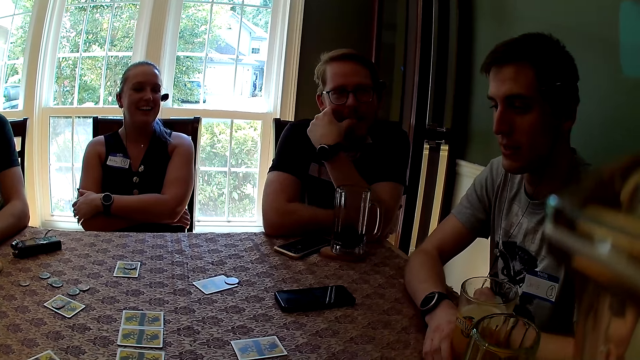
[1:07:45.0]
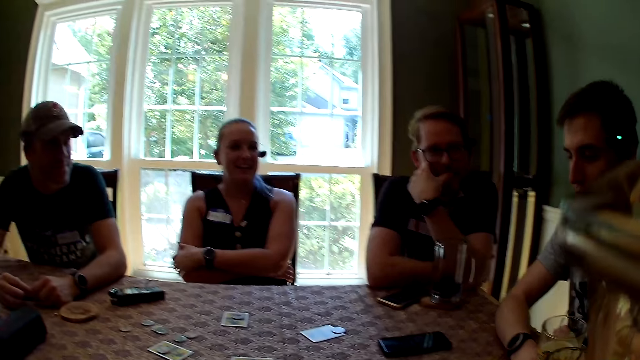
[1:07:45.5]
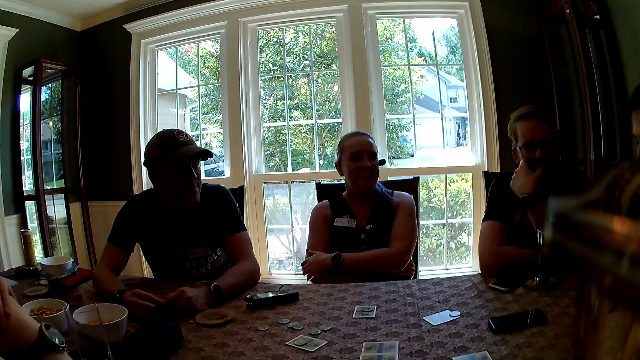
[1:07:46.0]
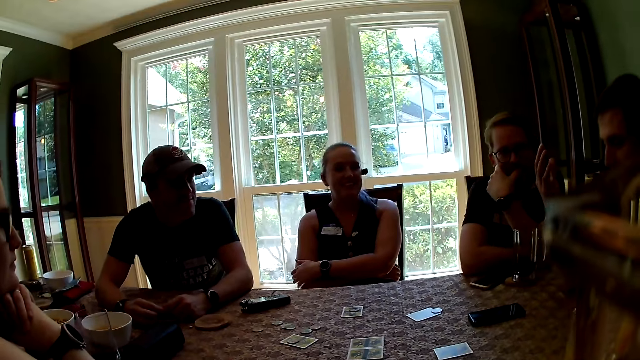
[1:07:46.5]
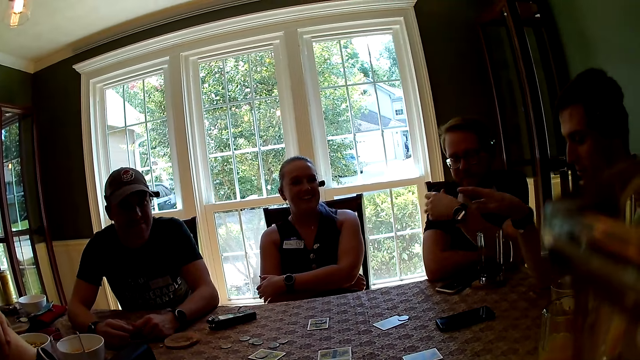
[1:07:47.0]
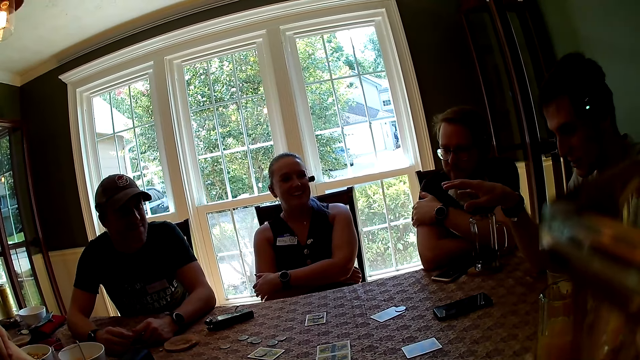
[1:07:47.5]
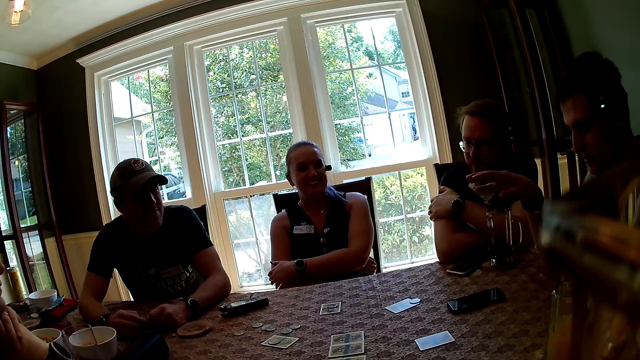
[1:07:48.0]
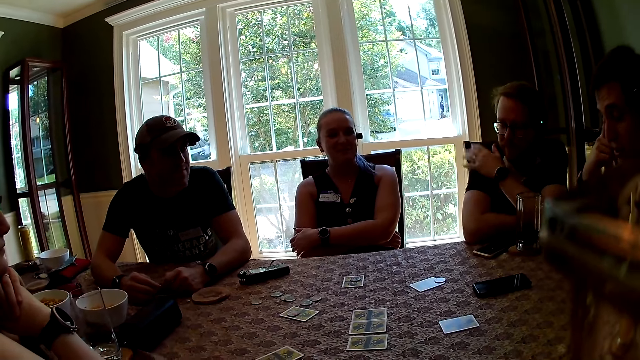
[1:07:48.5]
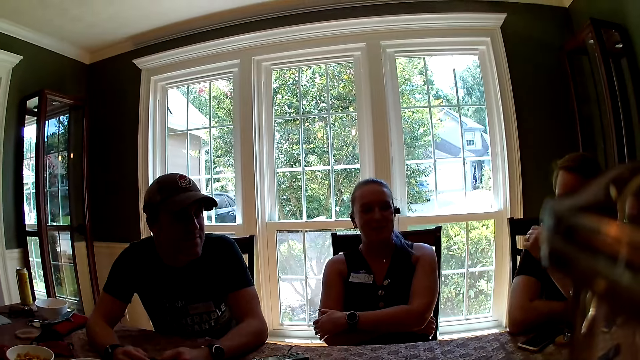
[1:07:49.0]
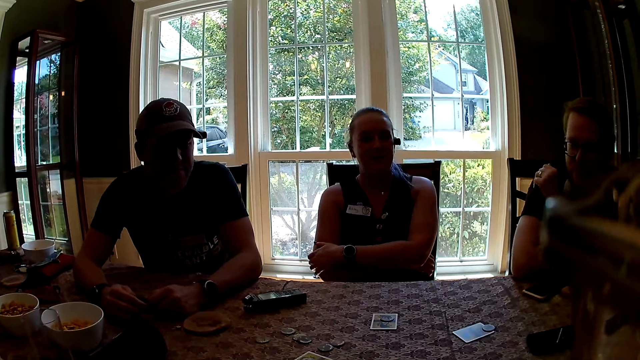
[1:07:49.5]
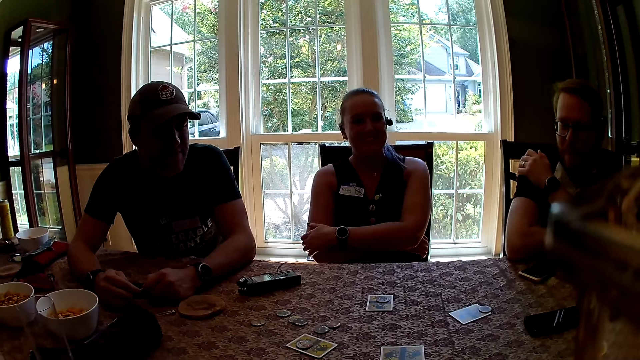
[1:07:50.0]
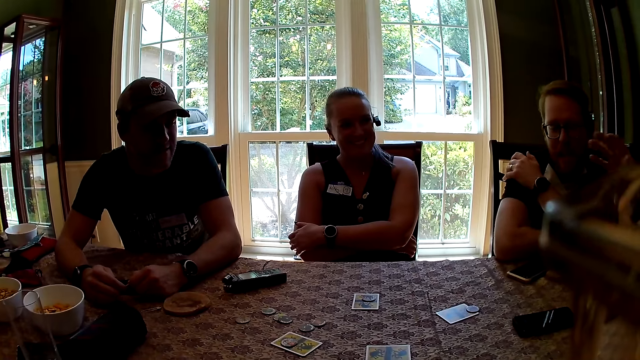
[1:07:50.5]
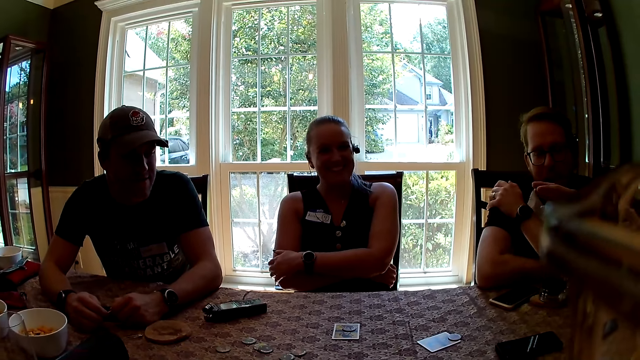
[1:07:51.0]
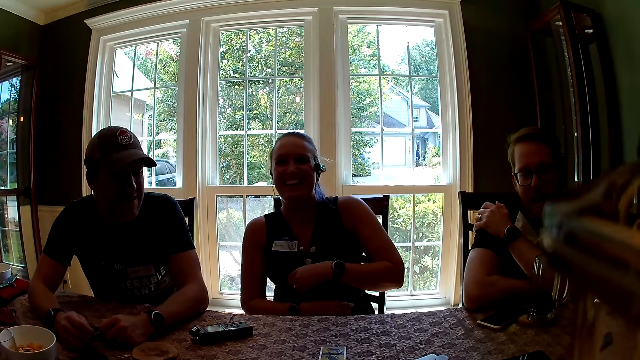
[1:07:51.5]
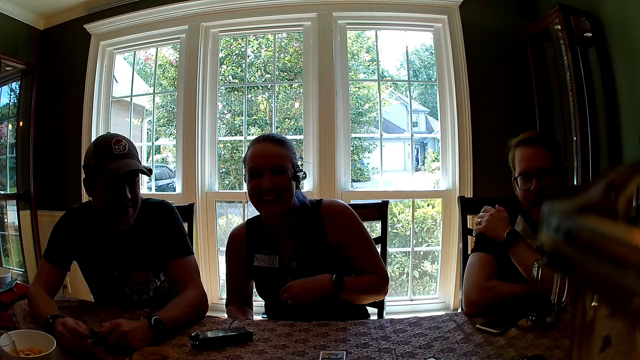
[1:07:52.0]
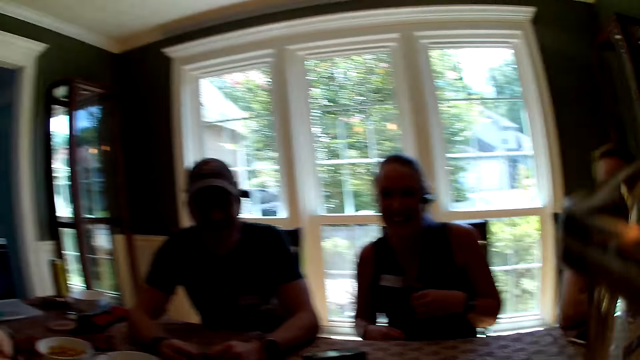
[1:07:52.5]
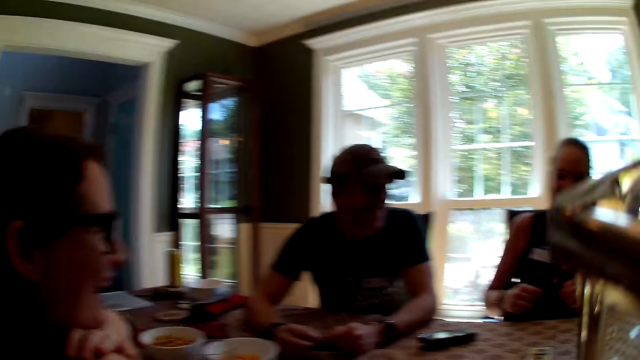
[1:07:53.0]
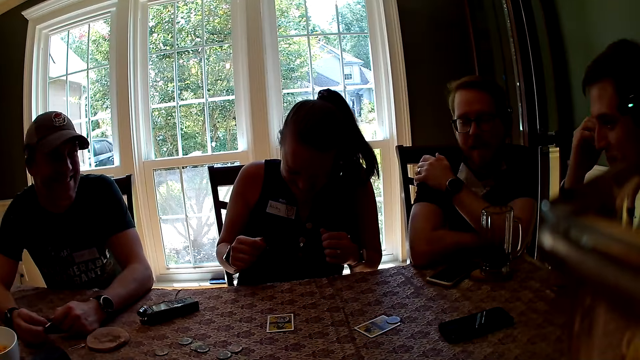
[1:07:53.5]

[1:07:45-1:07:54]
The camera wearer drops the cup of juice on the table with her right hand. A woman interacts with everyone. The camera wearer looks around. A man interacts with everyone.

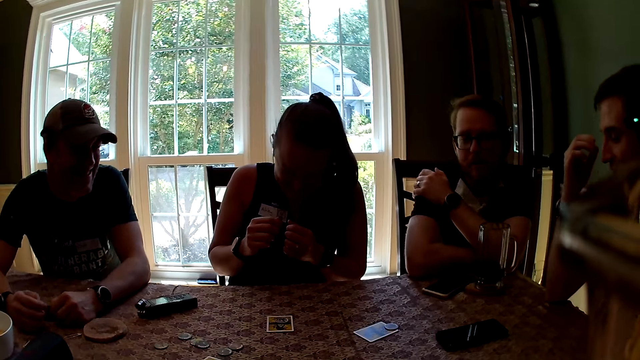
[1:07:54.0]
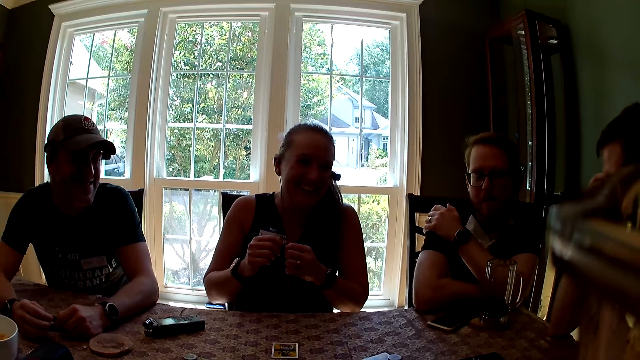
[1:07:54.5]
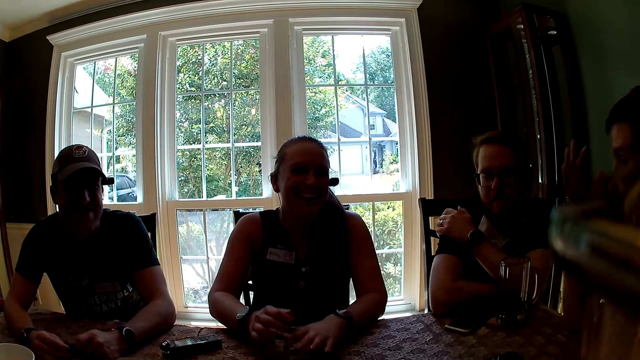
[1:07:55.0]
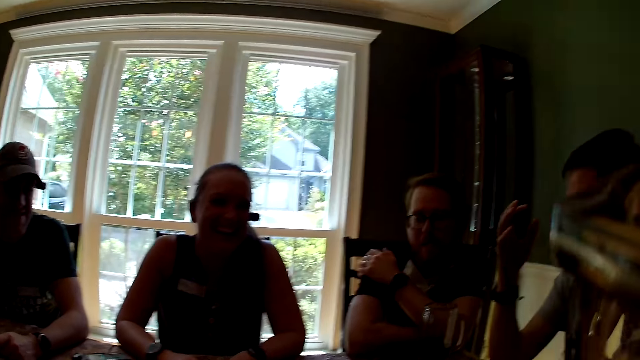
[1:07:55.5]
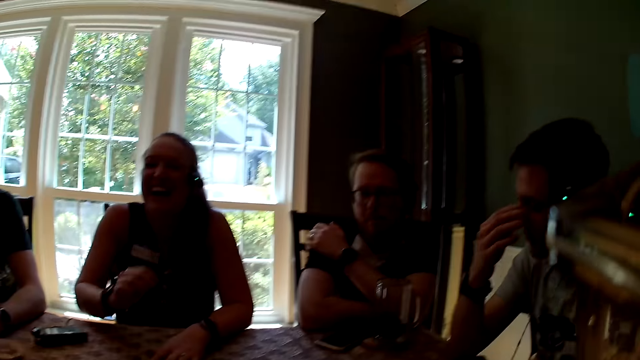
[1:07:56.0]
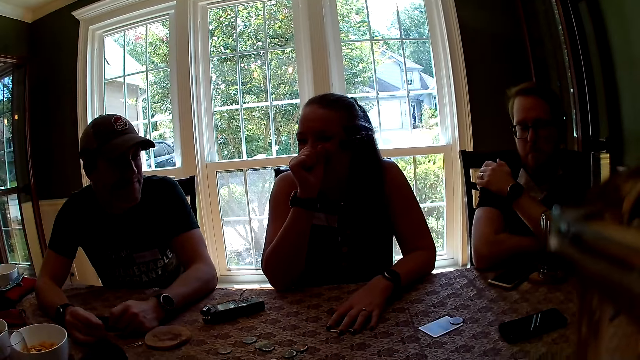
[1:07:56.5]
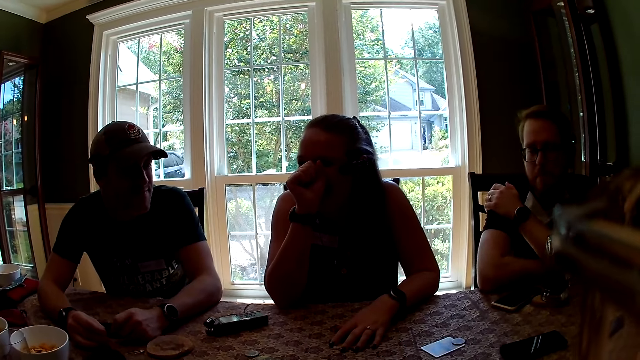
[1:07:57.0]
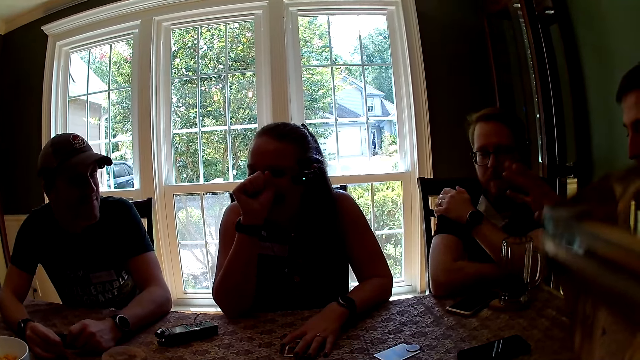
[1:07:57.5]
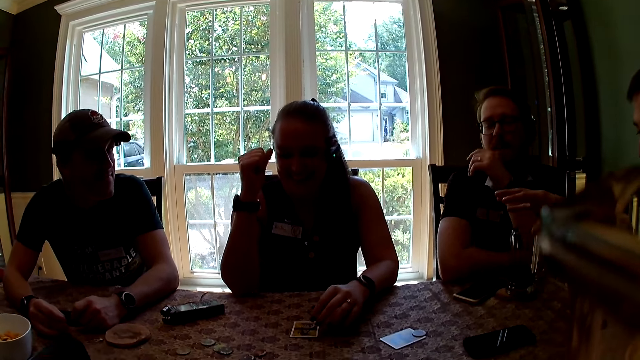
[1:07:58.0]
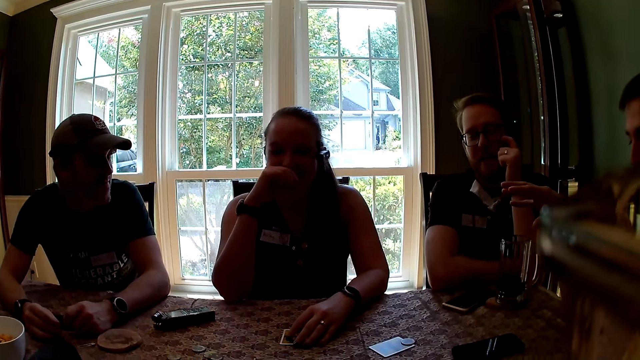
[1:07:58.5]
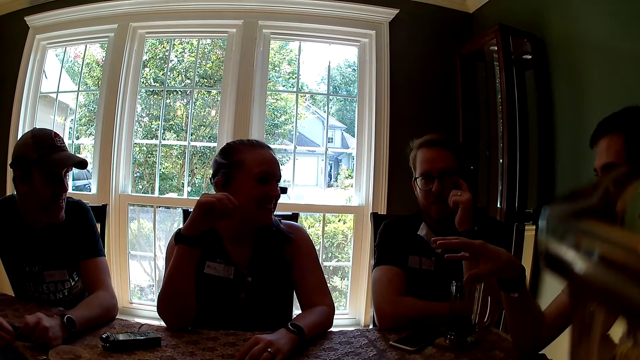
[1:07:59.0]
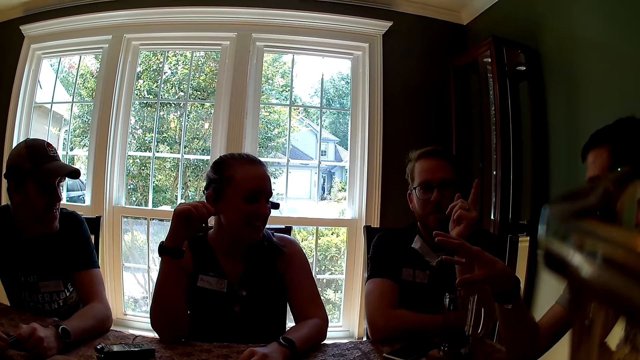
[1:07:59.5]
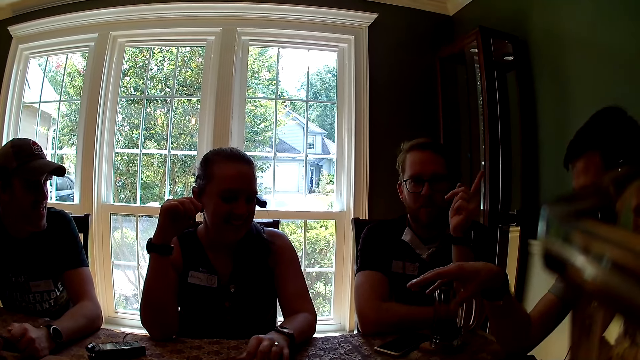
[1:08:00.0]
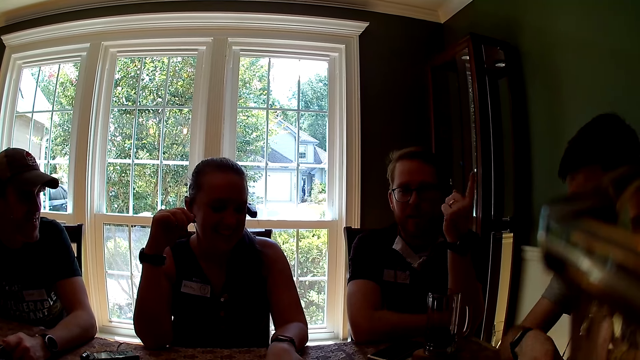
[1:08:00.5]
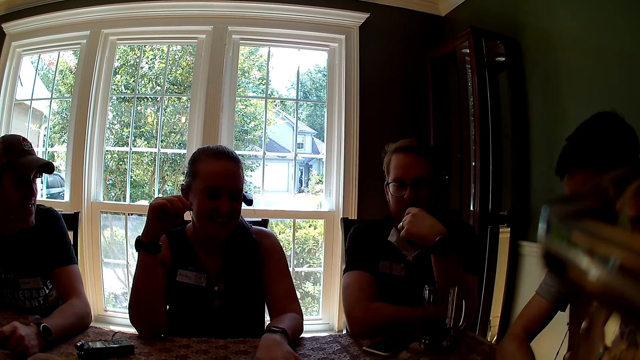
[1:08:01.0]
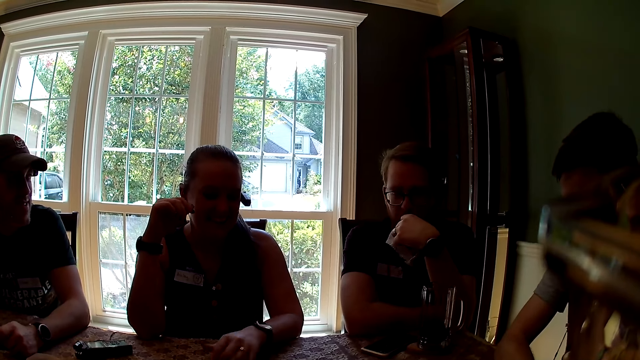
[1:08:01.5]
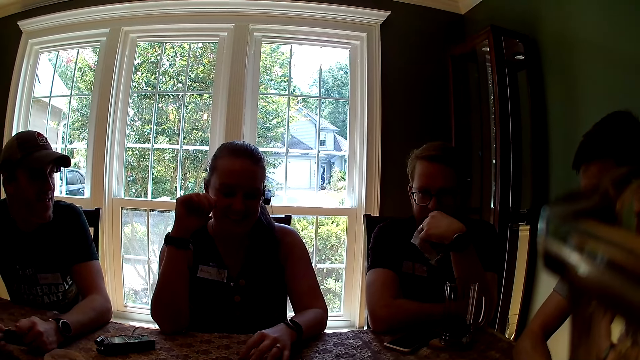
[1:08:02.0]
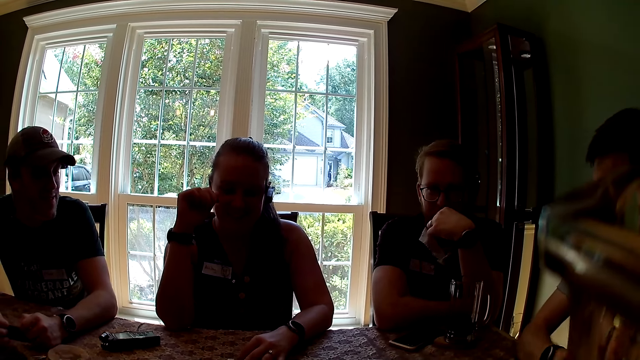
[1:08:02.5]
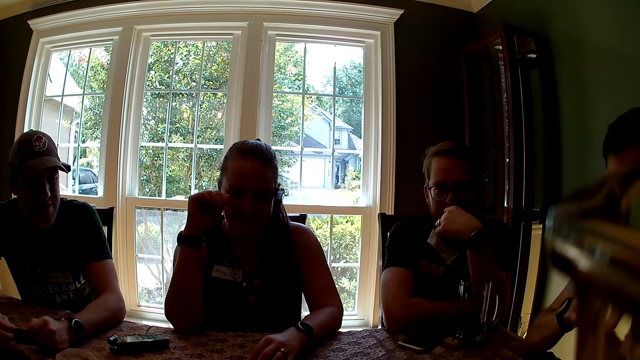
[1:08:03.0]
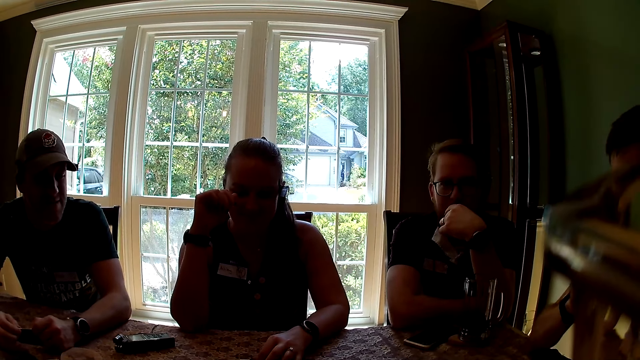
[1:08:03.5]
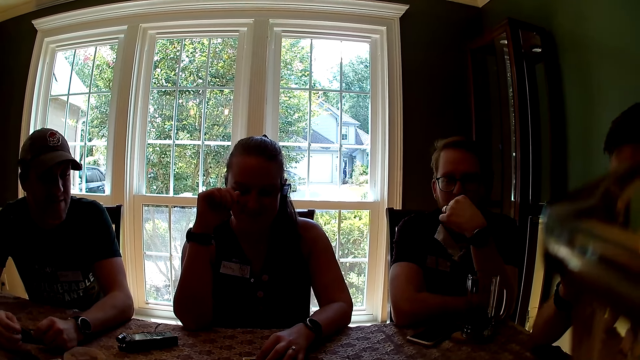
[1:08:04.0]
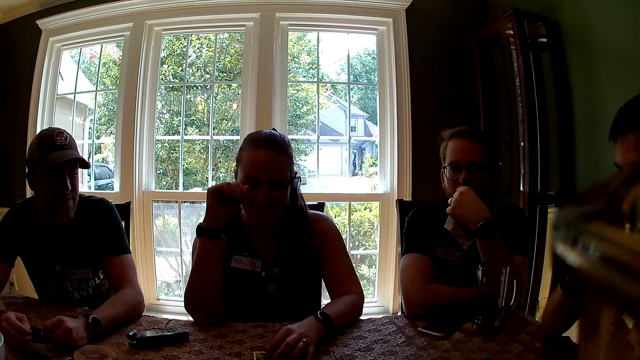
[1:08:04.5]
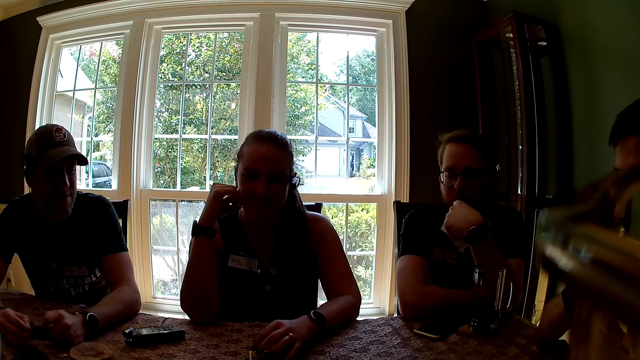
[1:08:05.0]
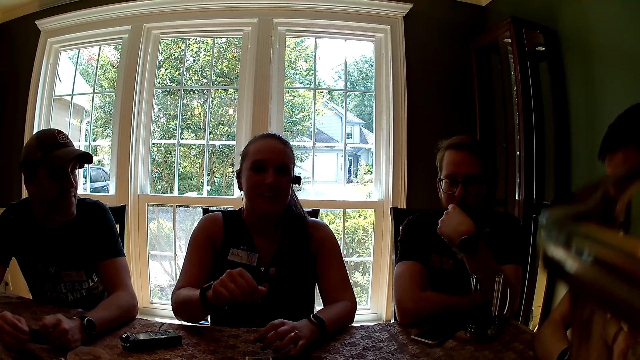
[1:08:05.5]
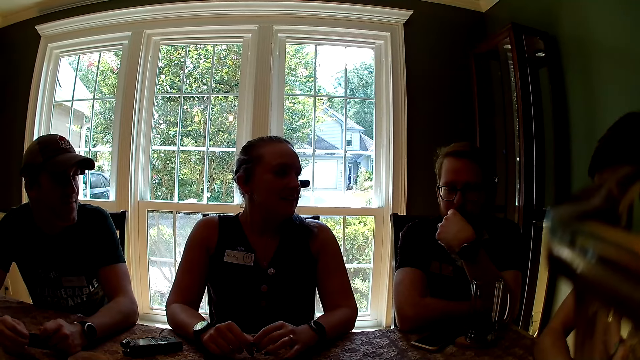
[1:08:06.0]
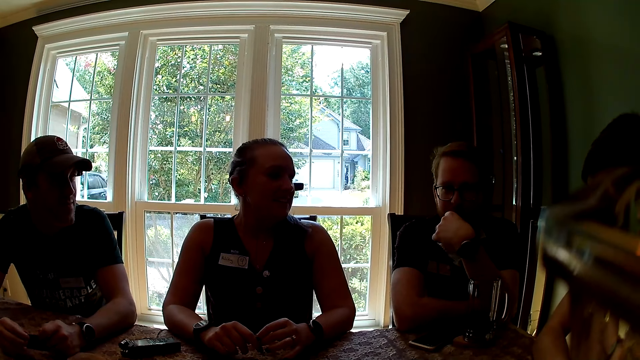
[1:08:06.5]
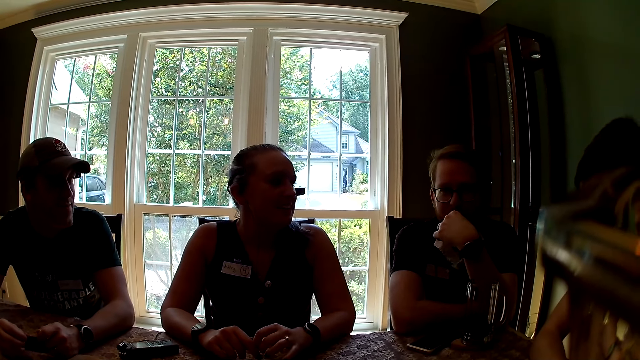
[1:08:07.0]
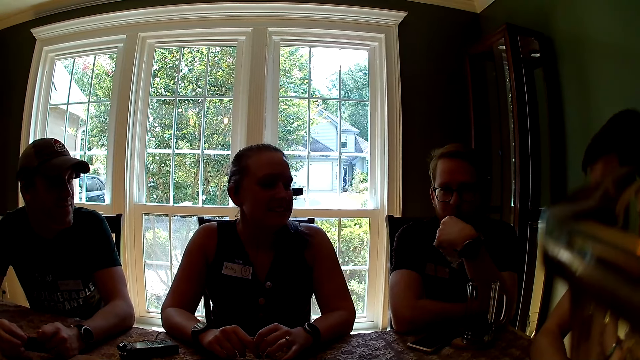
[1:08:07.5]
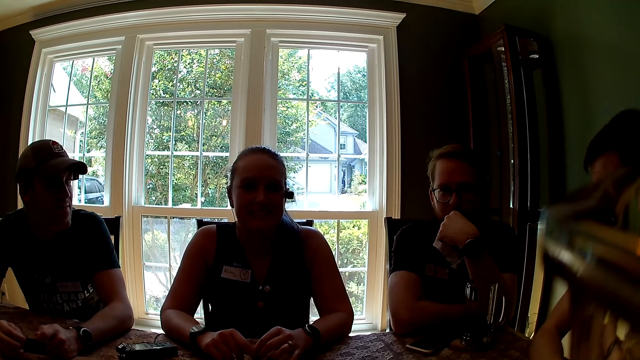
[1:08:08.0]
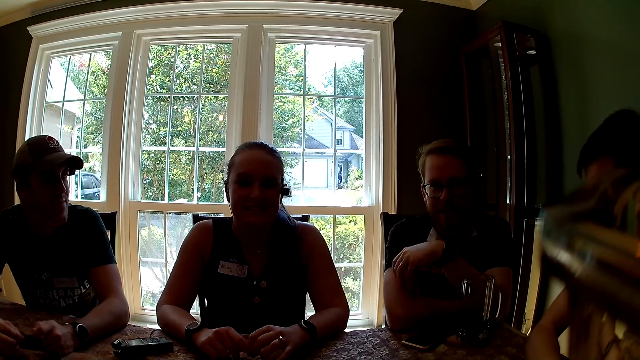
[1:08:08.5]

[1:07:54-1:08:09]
A woman places both hands on the table. The woman covers her mouth with her right hand. A man interacts with everyone. The woman removes her left palm from the table. The woman places her left hand on a card on the table. Another man interacts with everyone. The first man interacts with everyone. The woman touches a card on the table with her left hand. She touches it again. The first man picks up a cup of juice on the table with his right hand. The camera wearer interacts with everyone. The first man interacts with everyone. The woman places both hands on the table.
